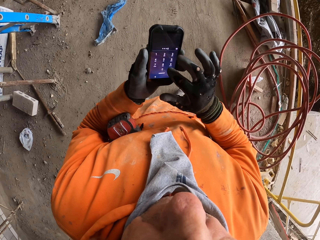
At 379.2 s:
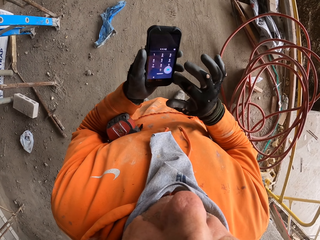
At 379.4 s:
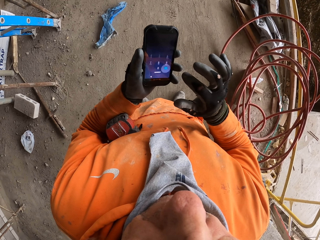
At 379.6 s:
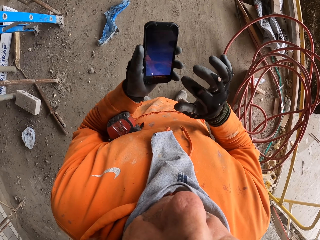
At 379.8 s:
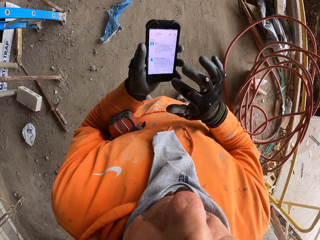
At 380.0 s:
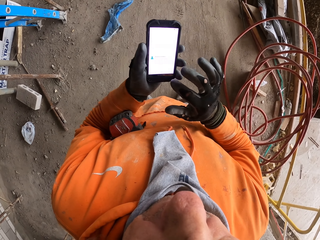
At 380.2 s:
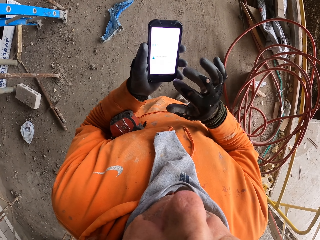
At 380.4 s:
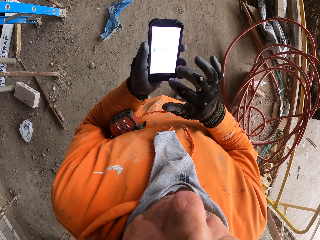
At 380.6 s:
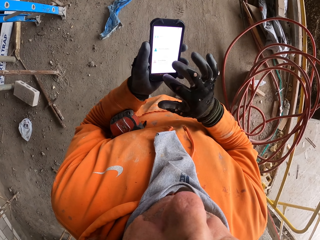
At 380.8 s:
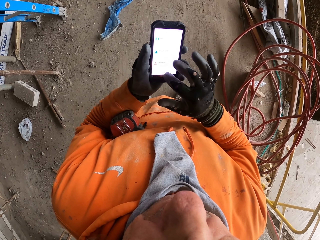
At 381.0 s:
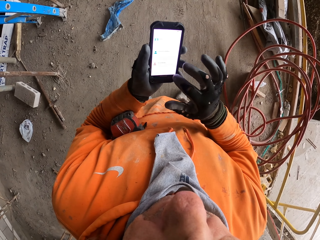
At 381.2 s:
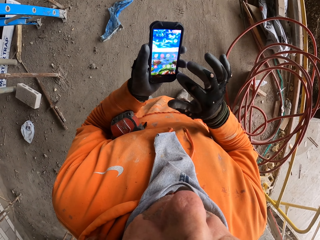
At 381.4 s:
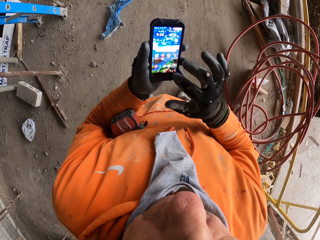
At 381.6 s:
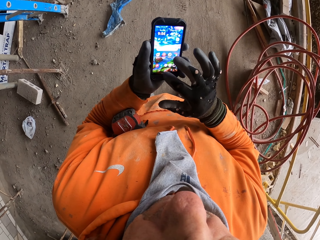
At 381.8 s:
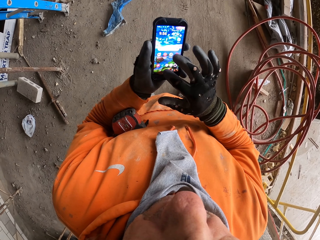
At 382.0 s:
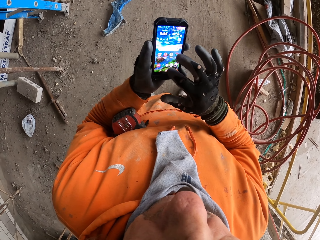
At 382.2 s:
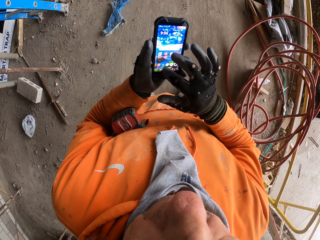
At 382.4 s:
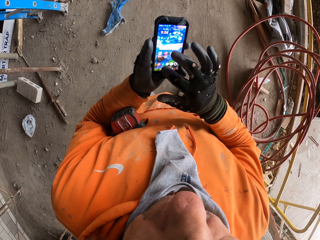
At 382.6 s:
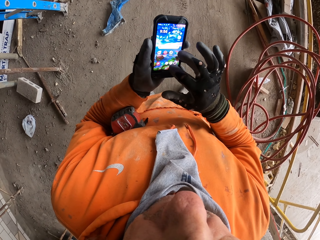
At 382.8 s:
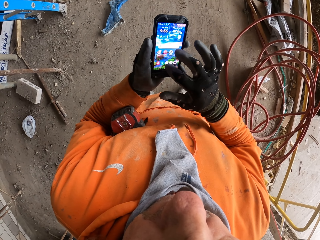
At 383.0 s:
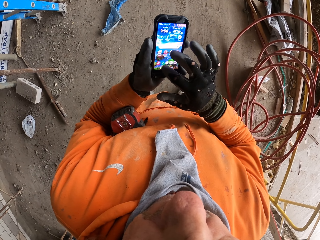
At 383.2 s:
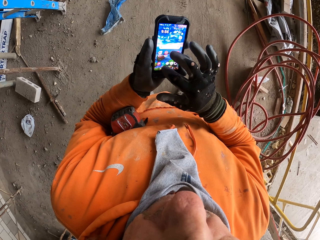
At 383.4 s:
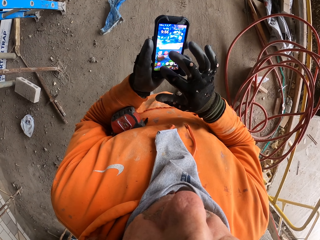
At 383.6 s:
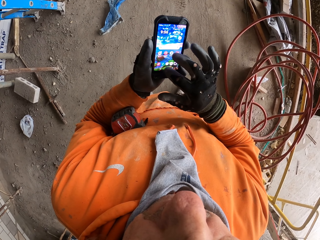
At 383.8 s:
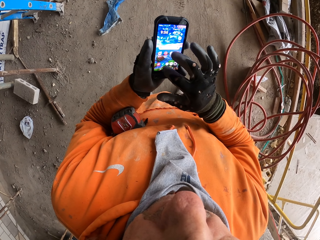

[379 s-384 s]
The camera wearer dials his phone.

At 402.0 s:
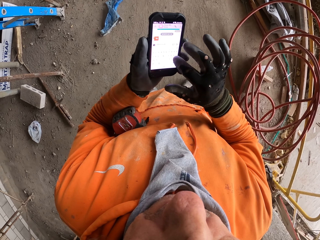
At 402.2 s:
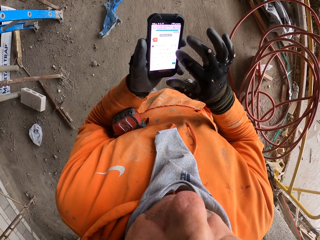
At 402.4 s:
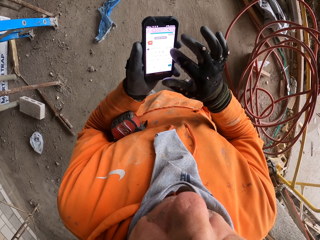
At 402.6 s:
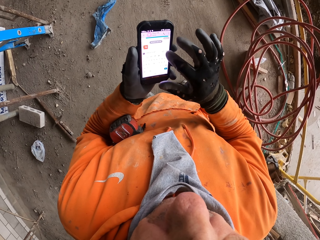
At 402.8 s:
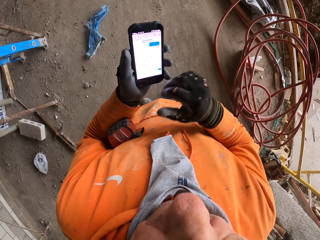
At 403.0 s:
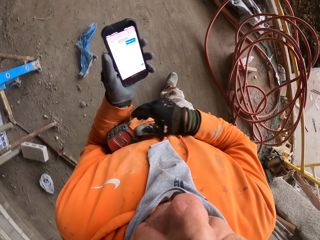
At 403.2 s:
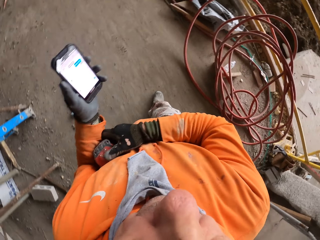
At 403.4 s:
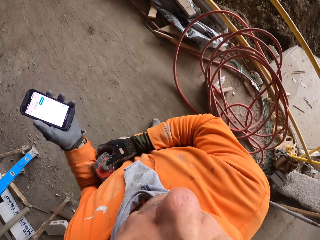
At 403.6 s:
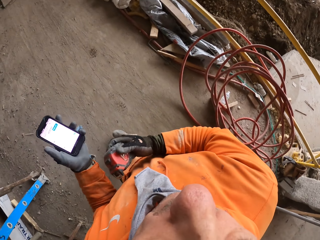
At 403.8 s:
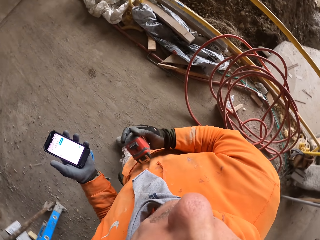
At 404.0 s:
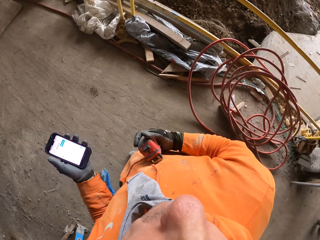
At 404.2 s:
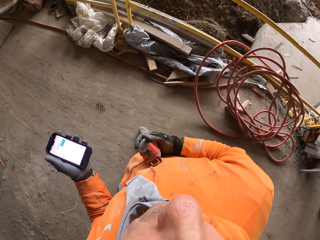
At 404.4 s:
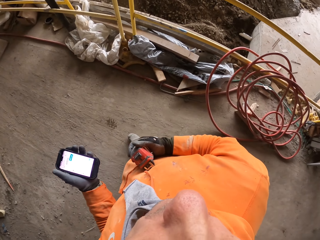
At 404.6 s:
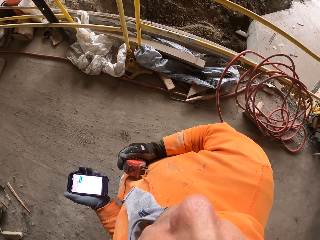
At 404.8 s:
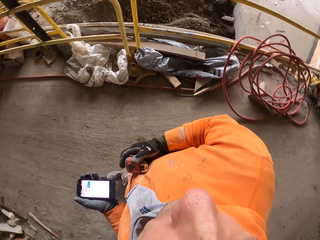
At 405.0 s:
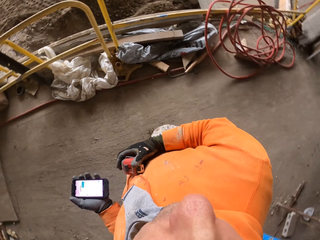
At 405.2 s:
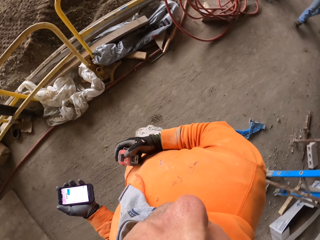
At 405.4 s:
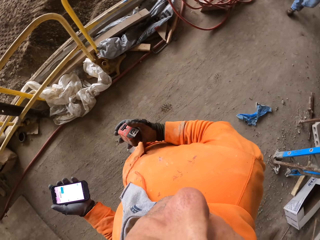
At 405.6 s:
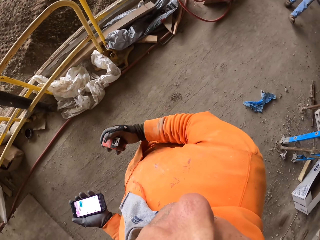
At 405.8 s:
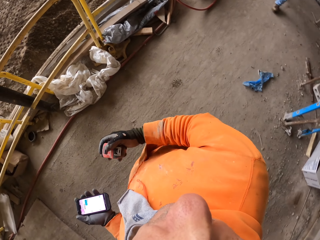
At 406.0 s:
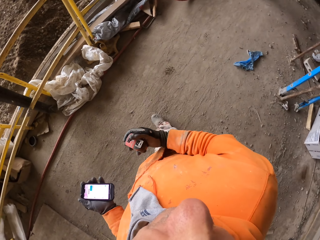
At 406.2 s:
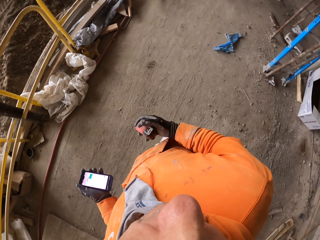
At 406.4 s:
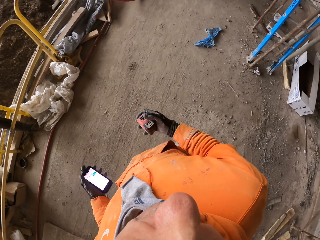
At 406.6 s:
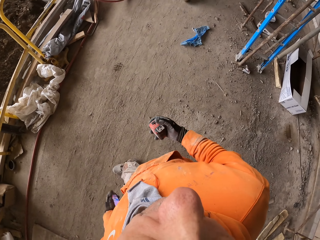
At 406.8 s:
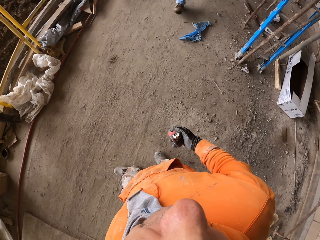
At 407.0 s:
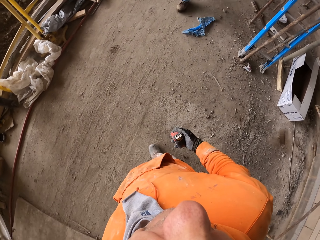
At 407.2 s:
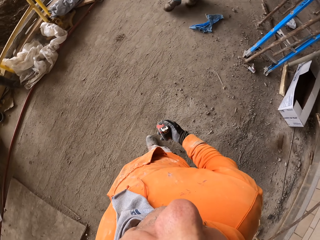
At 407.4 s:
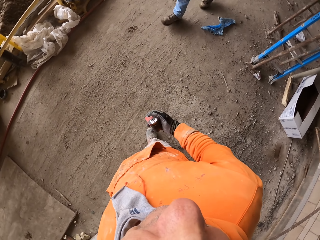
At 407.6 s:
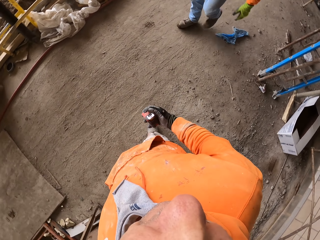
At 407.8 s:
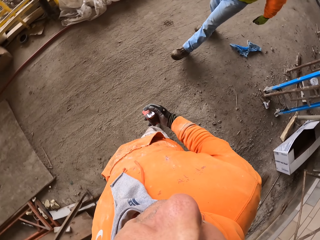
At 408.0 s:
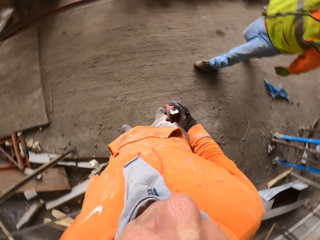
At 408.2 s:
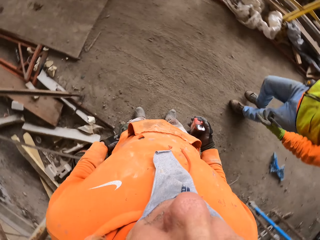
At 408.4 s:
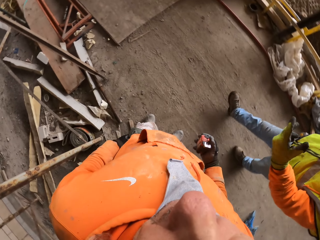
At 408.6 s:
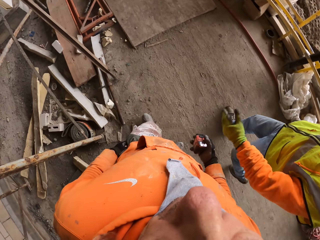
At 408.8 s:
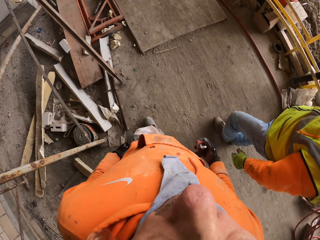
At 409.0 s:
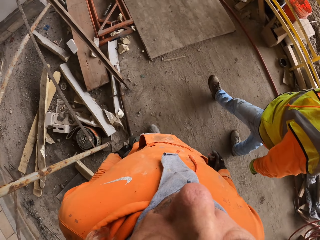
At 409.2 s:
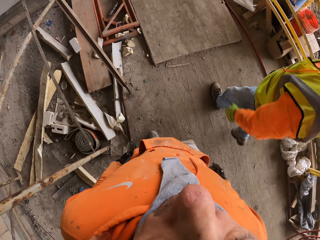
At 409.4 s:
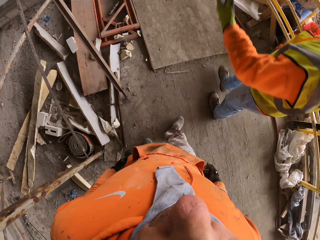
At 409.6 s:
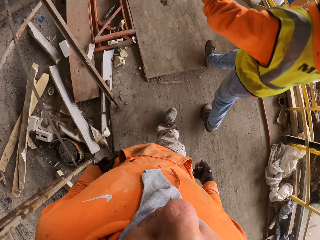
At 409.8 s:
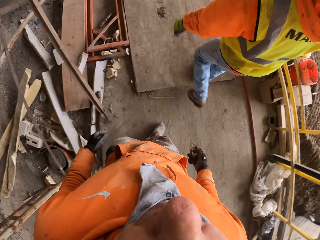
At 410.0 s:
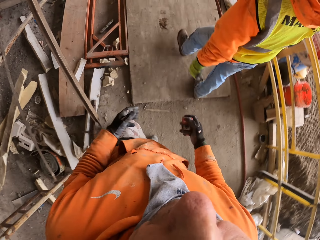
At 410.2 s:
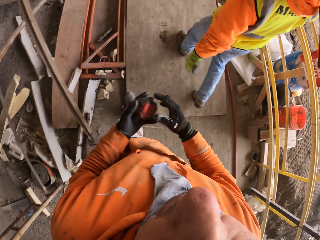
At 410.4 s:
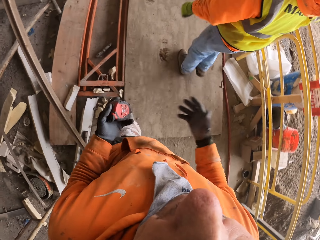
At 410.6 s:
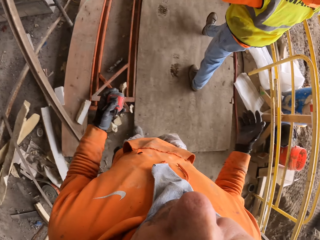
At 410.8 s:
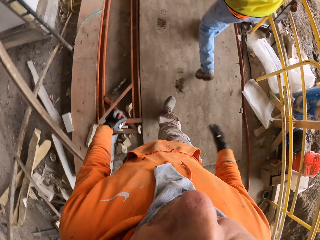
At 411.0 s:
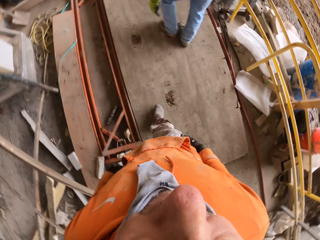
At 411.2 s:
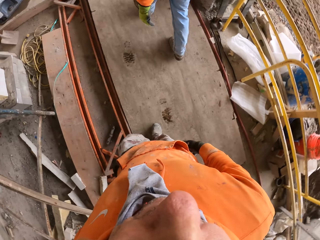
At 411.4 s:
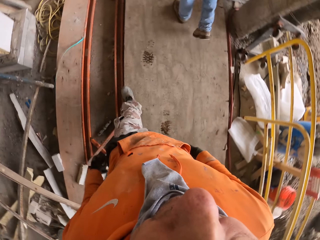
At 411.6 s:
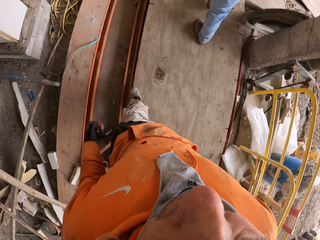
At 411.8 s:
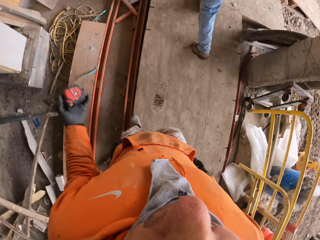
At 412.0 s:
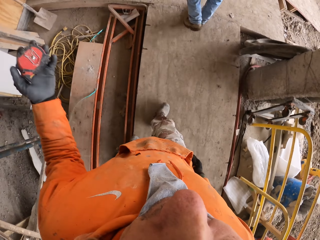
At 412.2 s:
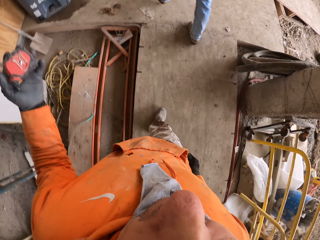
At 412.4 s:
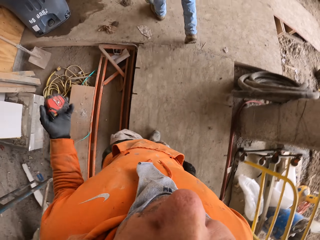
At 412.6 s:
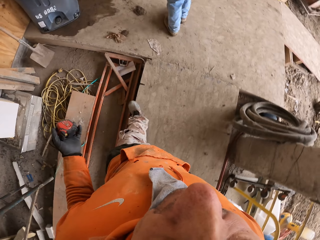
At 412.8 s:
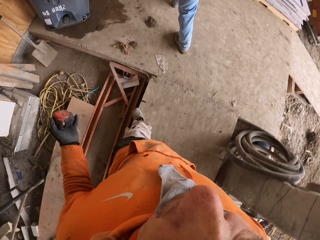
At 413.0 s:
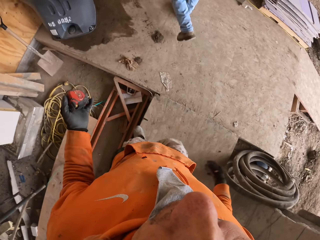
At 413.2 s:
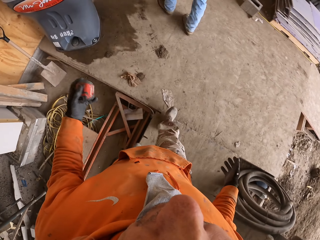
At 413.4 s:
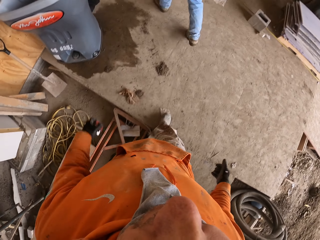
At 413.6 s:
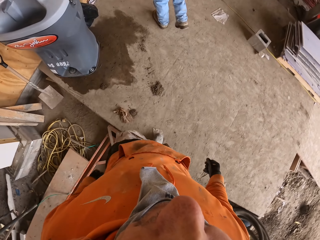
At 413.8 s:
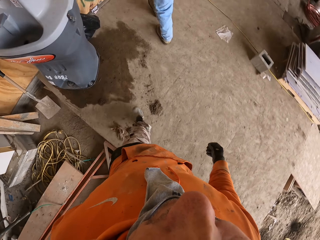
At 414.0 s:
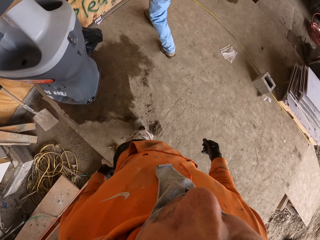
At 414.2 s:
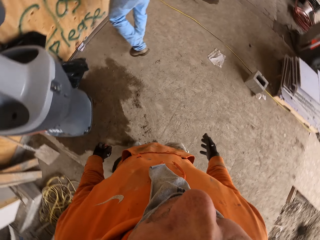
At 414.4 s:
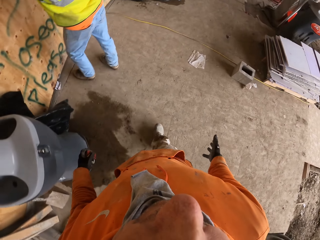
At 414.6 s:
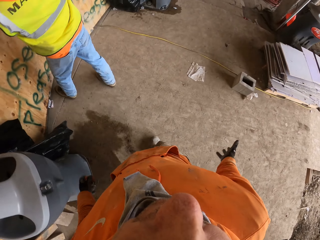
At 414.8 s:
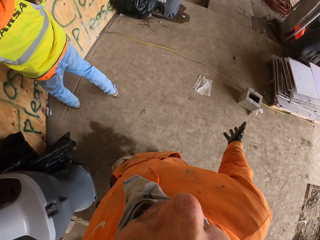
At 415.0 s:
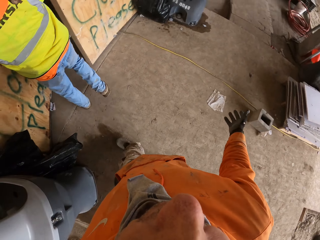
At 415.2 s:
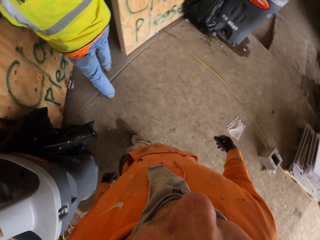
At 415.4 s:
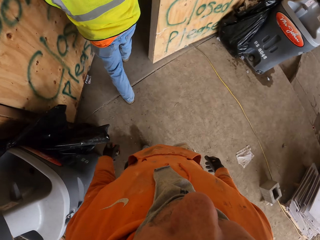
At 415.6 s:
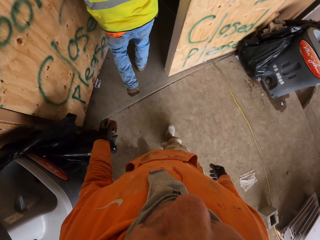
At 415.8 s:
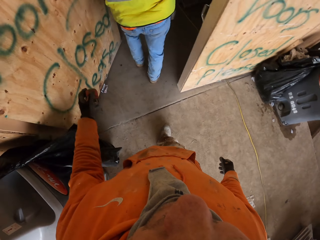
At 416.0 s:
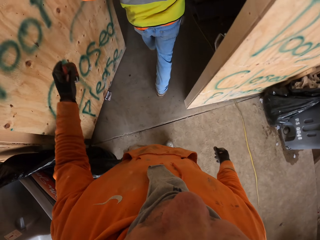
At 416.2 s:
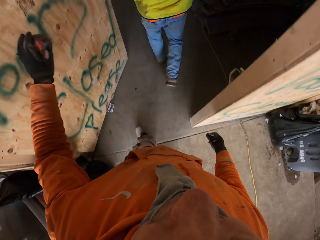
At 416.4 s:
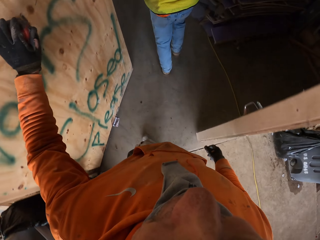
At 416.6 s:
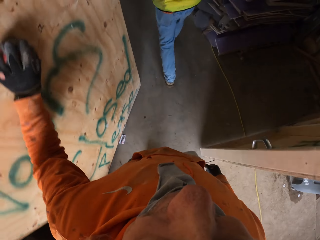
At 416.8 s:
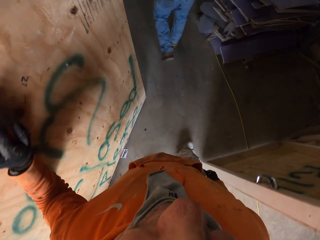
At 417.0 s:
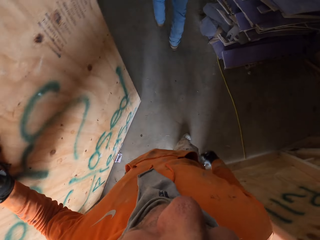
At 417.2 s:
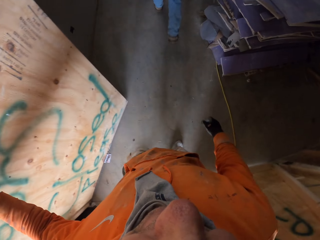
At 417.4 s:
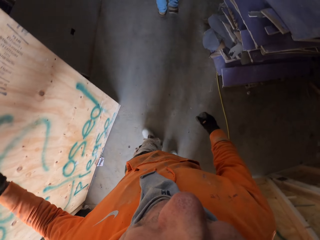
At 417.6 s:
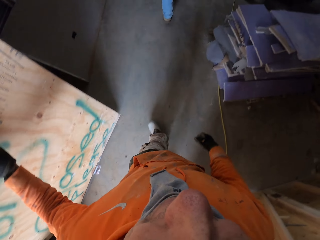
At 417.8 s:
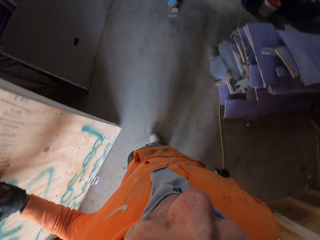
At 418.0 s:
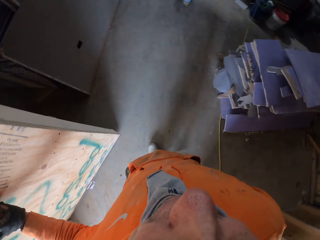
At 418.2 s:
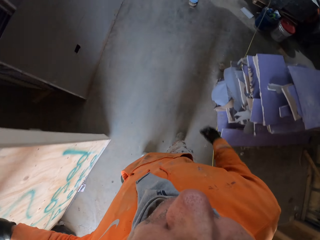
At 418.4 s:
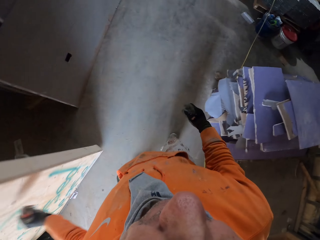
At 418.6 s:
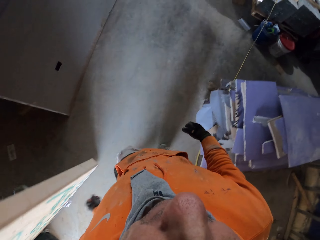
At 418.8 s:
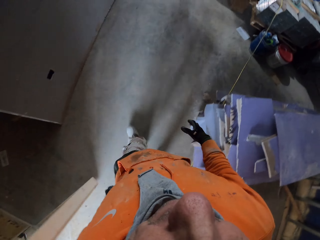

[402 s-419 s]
The camera wearer holds the phone with one hand. He removes the tape measure from the elbow. He walks around the building site. He drops the left hand down. He puts the phone in the pocket. A man signals the camera wearer and walks around the site. The camera wearer changes the tape measure from the right to the left hand. He drops the hands down. He walks around the building site. He raises his left hand up. He drops the left hand down. He walks around the building site. He pushes the door. He walks inside the site.
